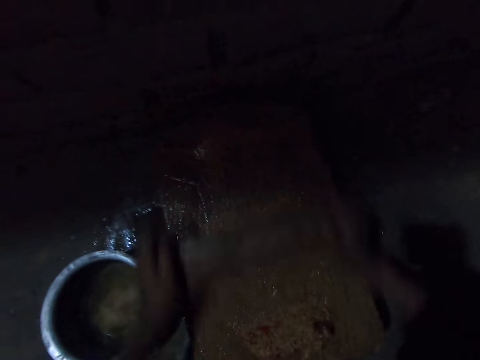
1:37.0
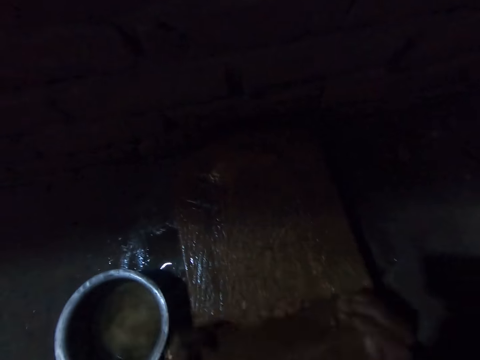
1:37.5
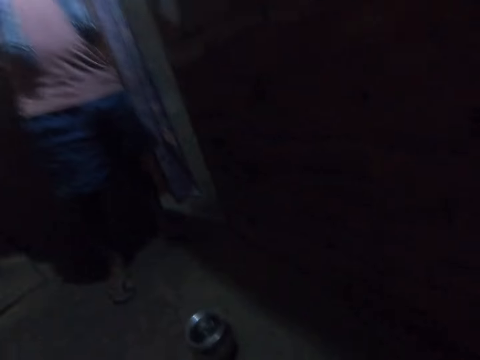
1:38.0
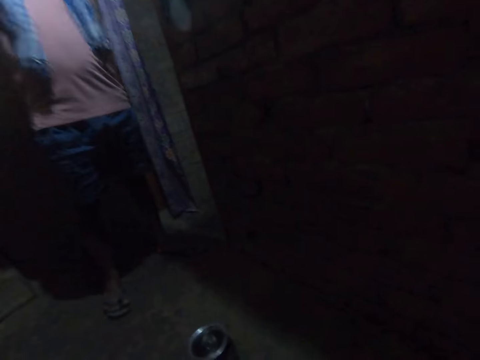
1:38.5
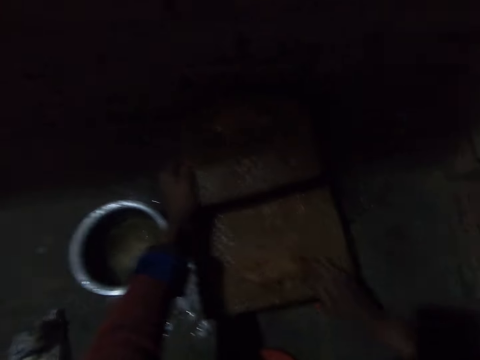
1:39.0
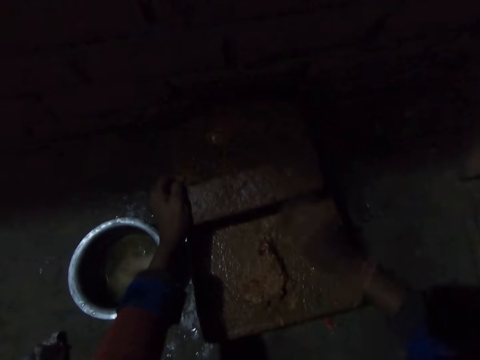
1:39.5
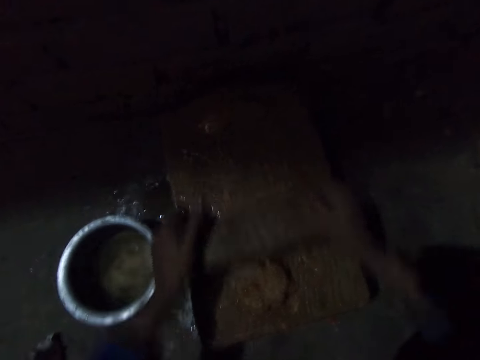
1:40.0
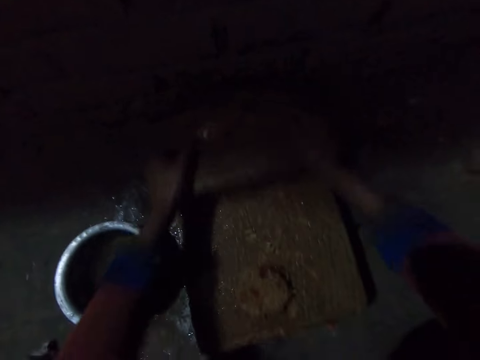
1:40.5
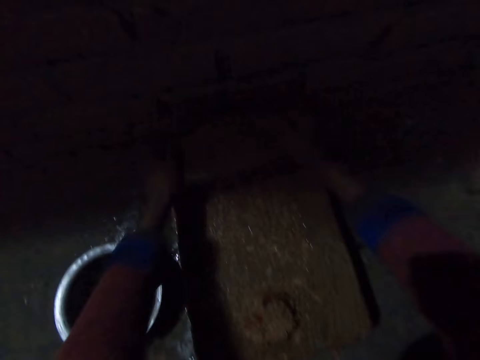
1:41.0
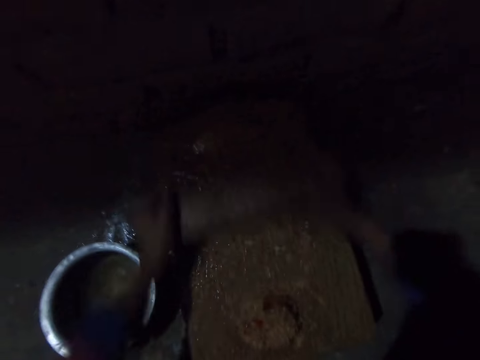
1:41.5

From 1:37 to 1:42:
The camera wearer stares at a man. They scrub something.

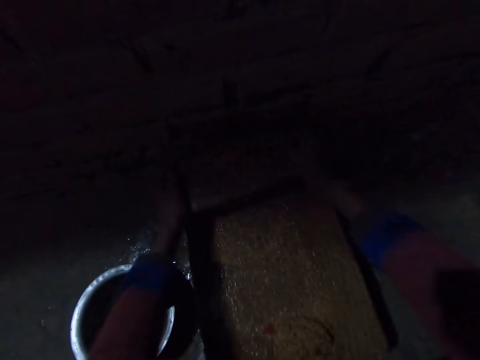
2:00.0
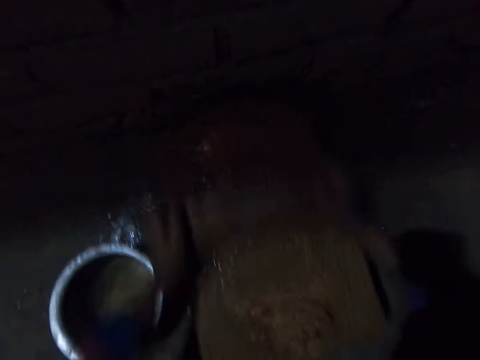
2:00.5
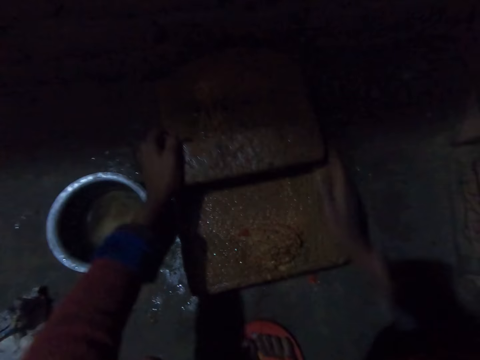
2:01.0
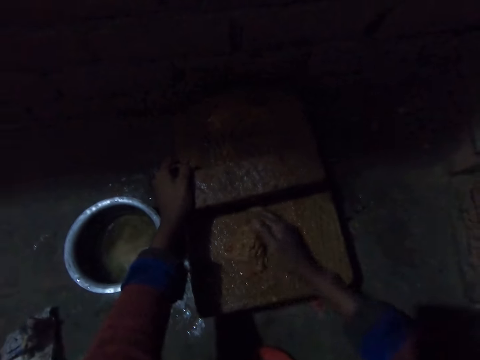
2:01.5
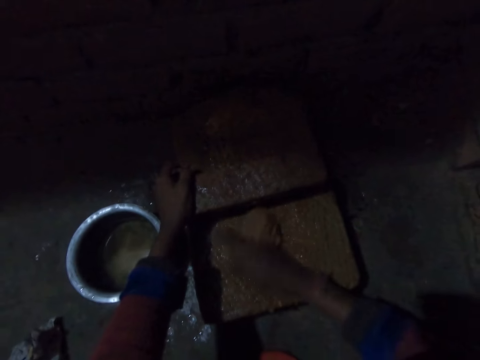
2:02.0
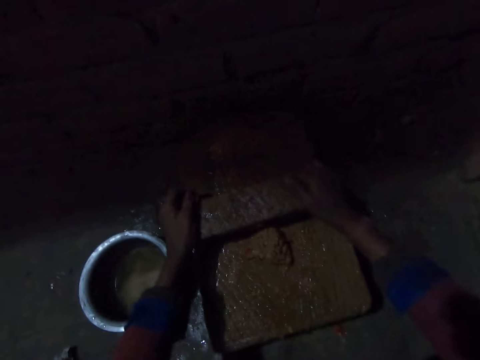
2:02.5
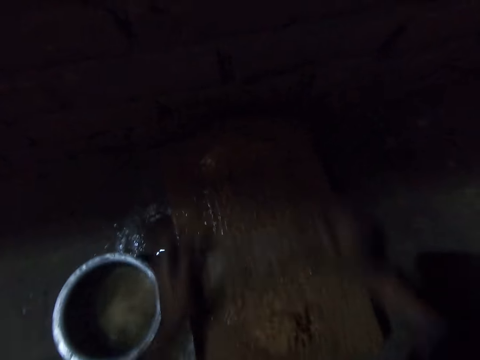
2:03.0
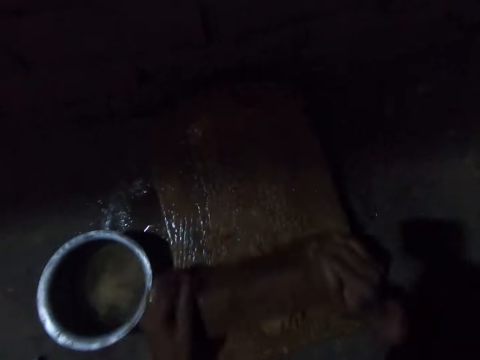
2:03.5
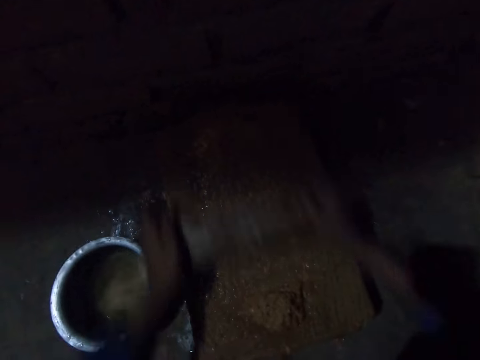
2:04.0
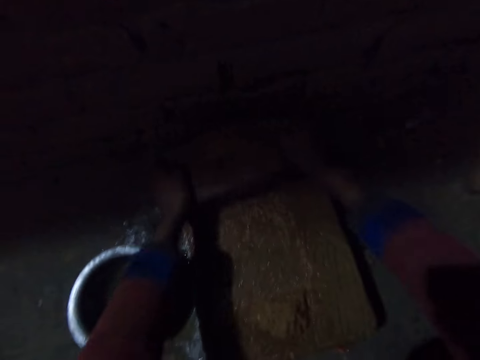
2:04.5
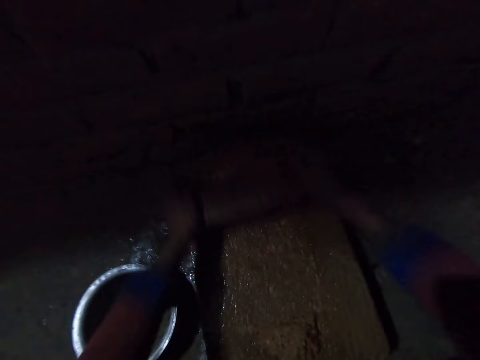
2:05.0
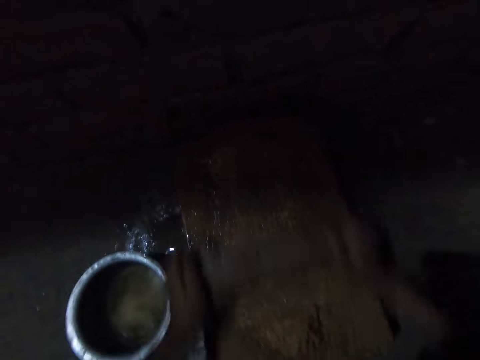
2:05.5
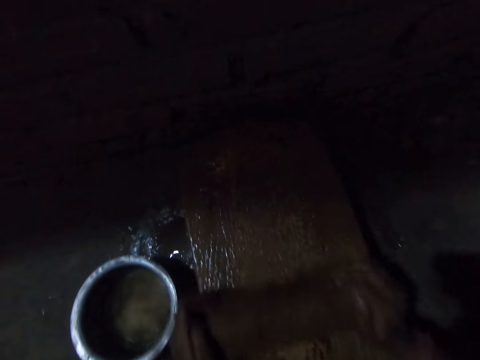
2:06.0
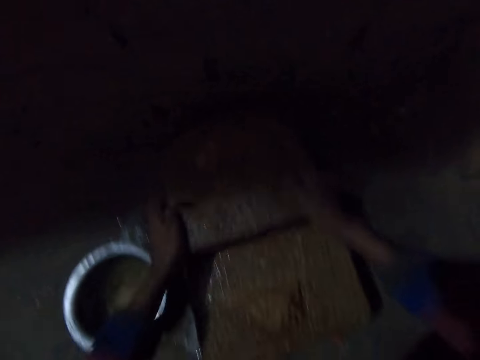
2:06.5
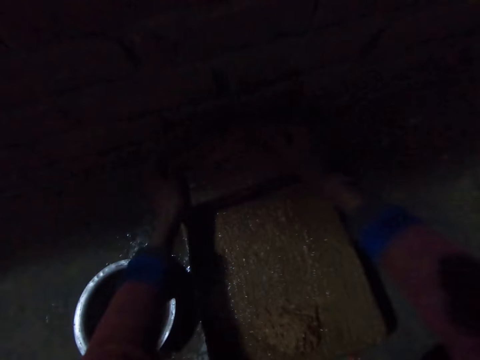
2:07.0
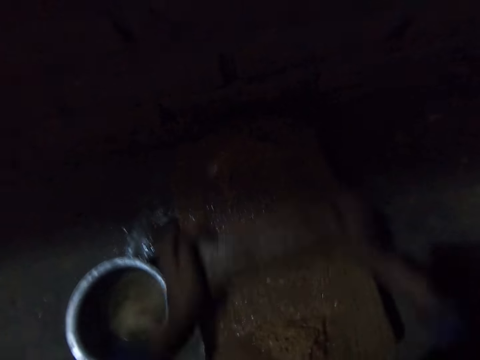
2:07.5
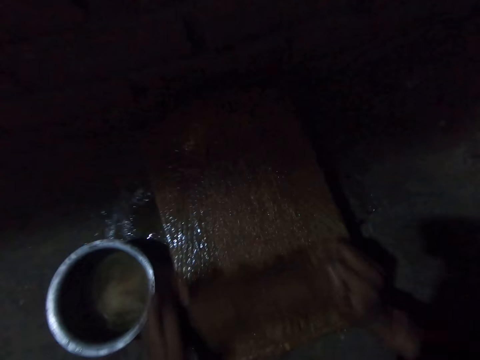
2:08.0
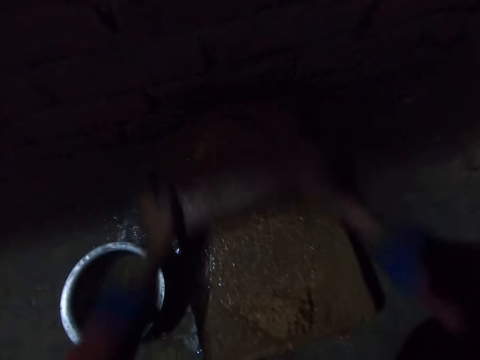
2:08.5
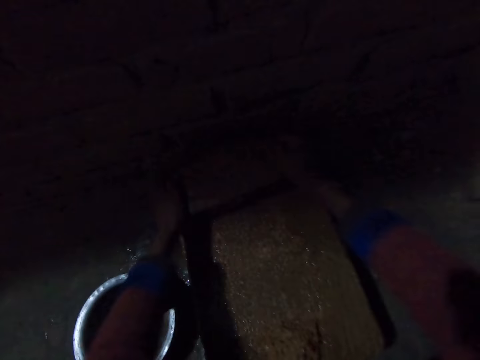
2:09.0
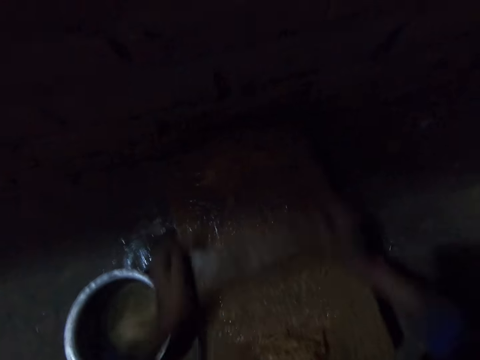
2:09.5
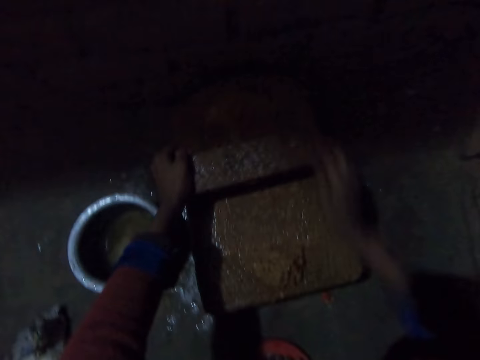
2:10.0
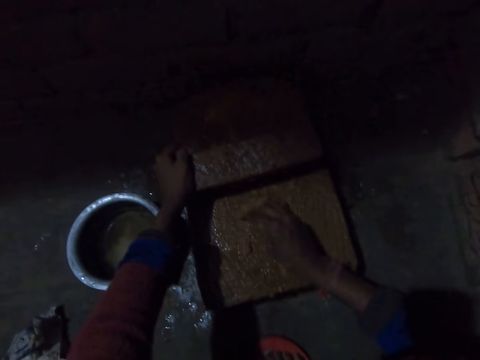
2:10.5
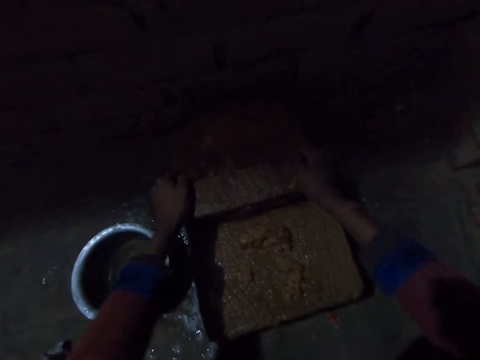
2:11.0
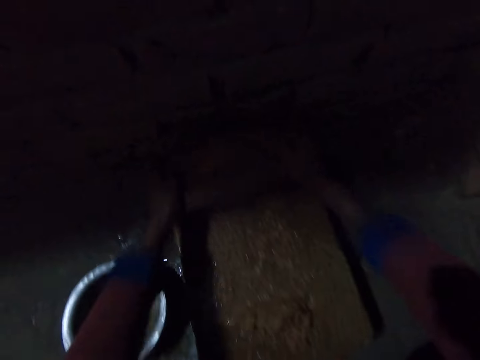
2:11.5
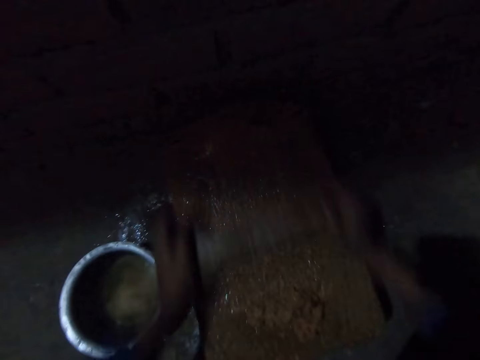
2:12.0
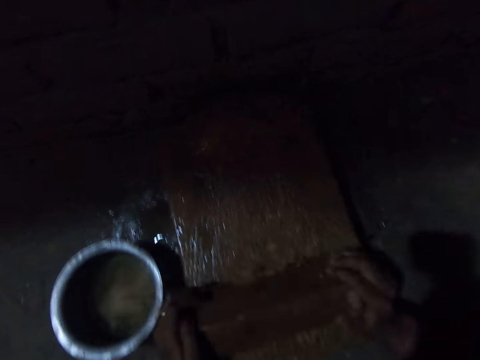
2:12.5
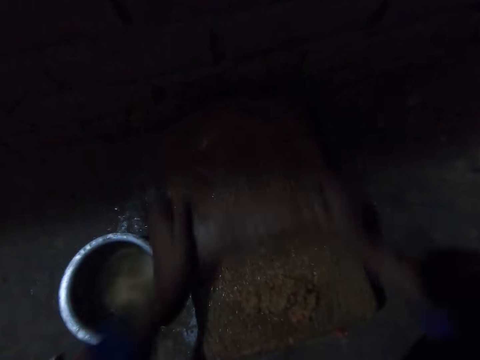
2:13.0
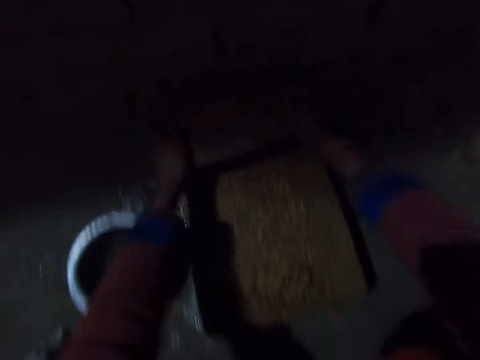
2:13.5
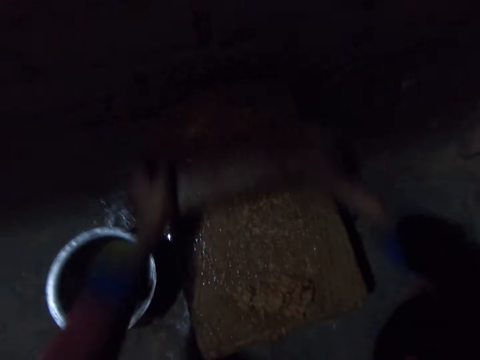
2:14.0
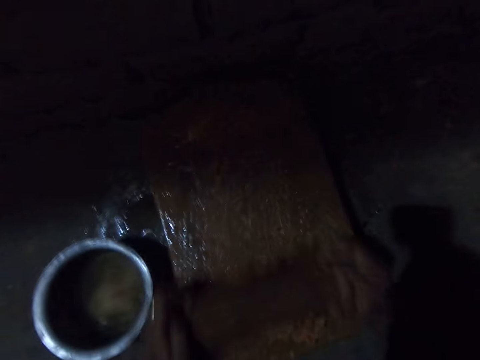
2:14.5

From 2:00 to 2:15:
The camera wearer pushes something. They gather the onion on the grinding stone and grind the onion on the grinding stone. They scrub something. They gather the onion on the grinding stone and grind the onion on the grinding stone.

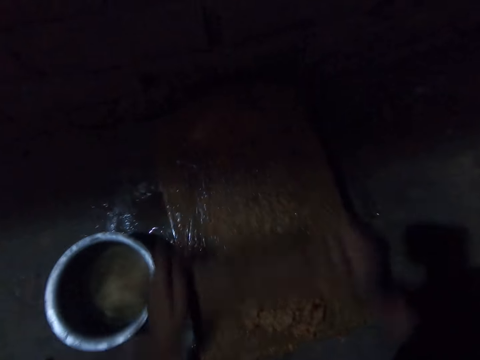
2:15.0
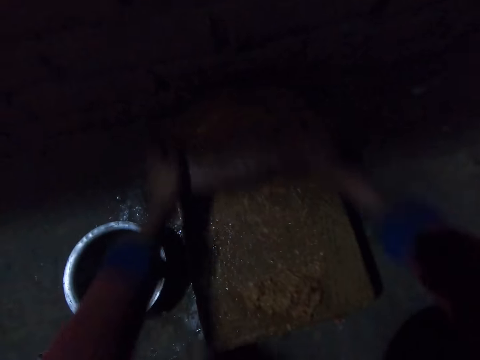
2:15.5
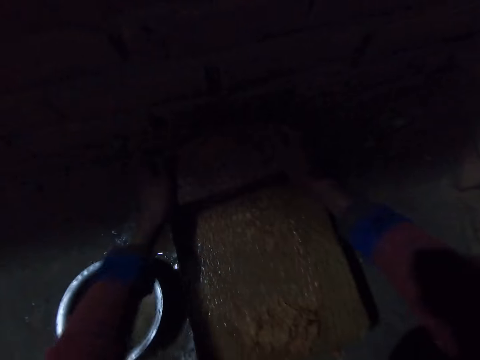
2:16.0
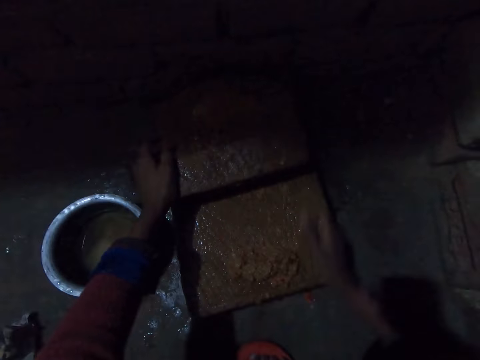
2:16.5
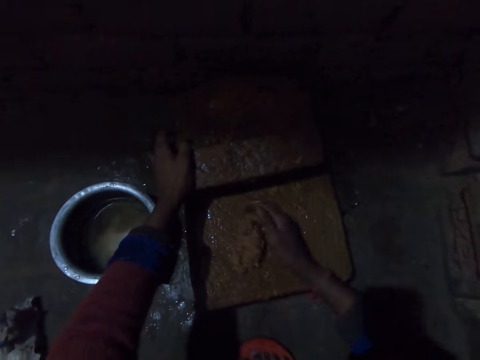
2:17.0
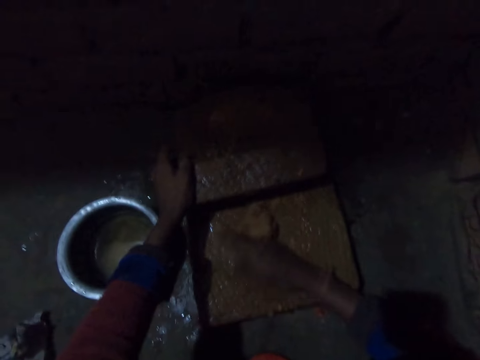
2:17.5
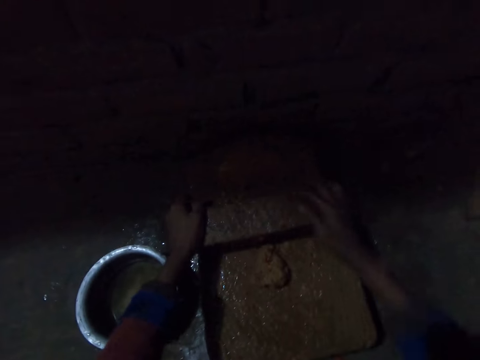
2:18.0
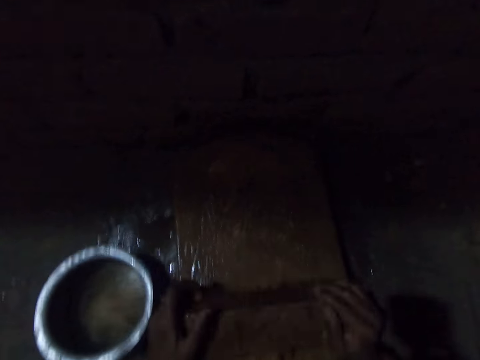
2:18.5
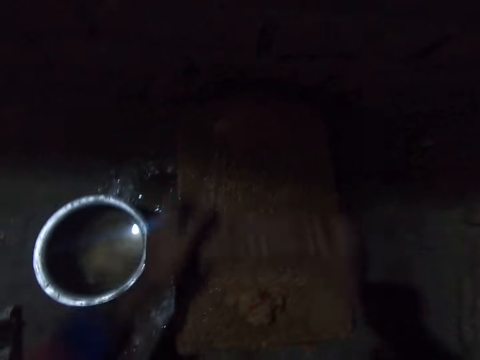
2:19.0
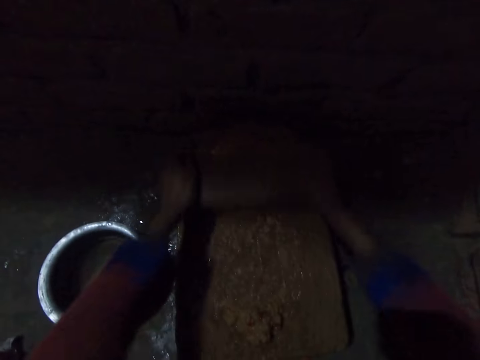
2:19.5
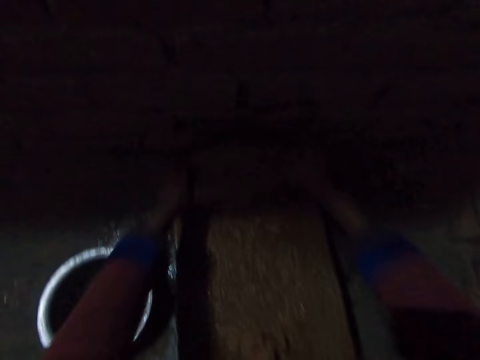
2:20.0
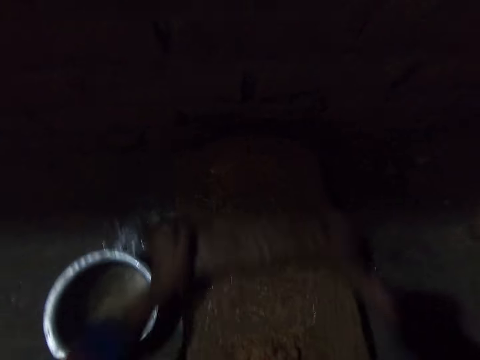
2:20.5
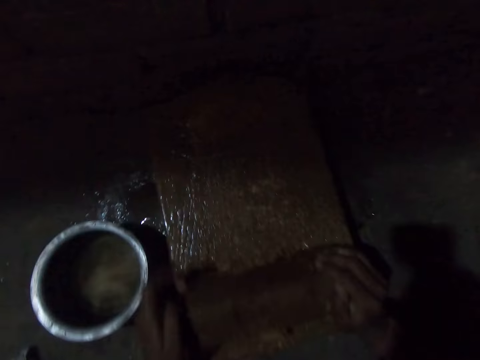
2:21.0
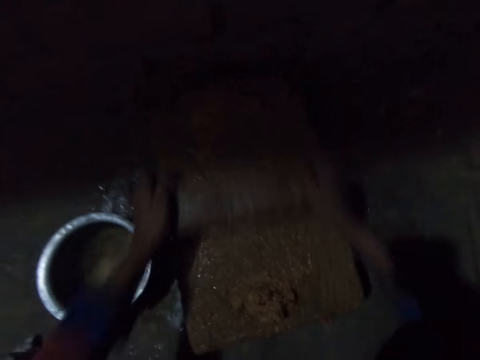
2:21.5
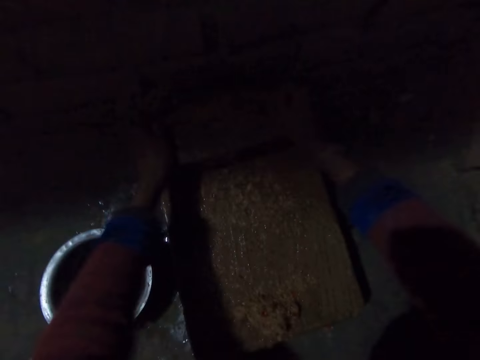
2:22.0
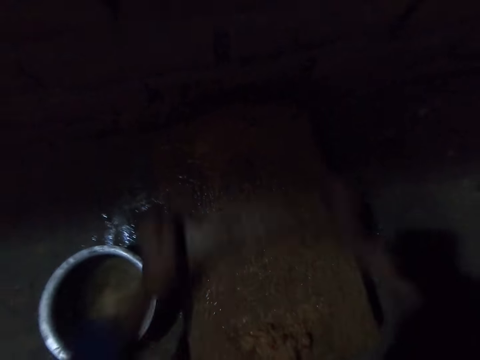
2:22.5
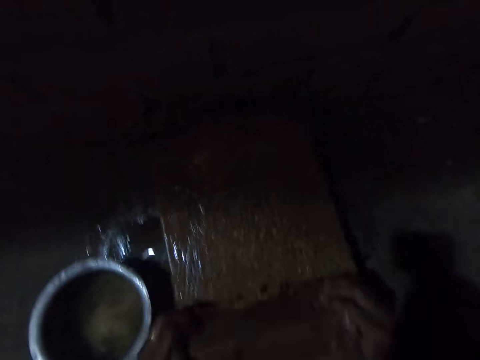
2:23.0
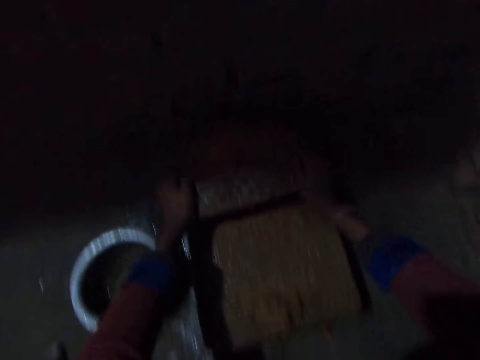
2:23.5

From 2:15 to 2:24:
The camera wearer pushes something. They gather the onion on the grinding stone and grind the onion on the grinding stone. They scrub something.
